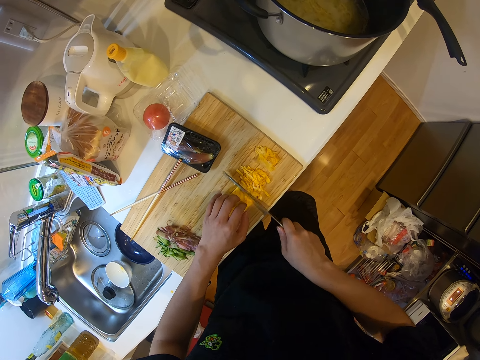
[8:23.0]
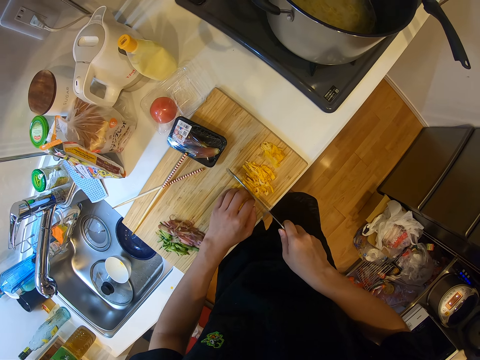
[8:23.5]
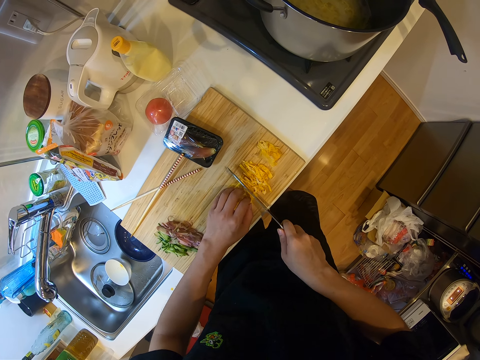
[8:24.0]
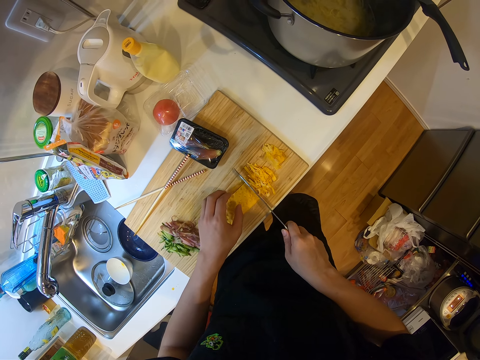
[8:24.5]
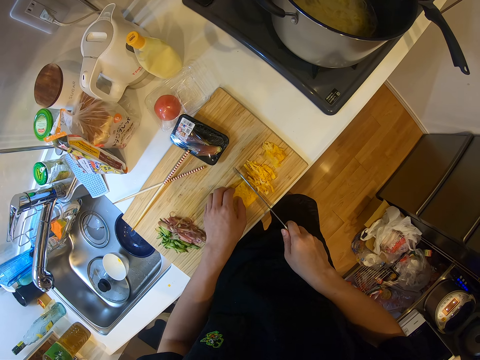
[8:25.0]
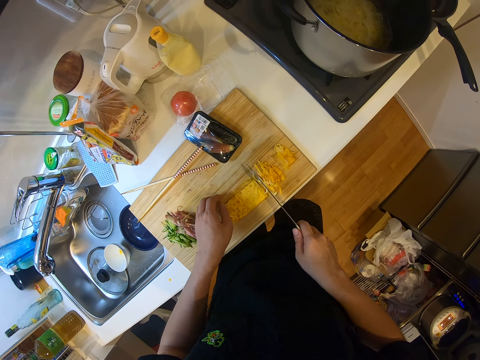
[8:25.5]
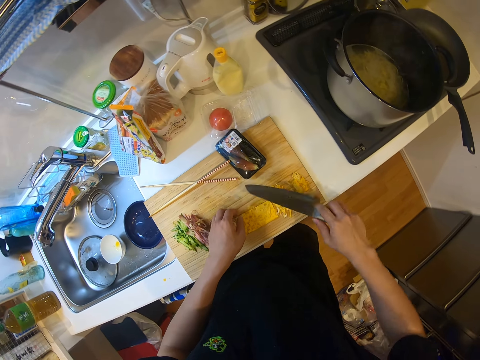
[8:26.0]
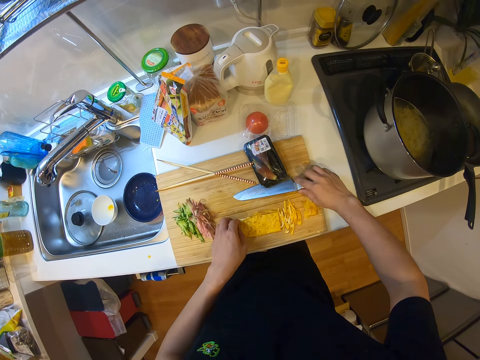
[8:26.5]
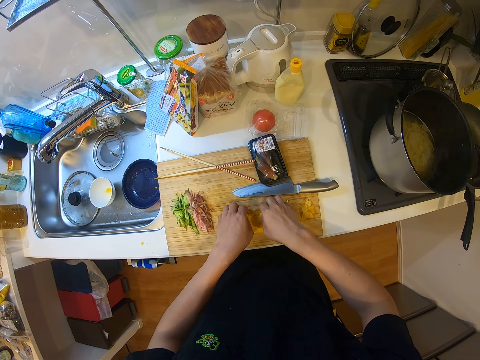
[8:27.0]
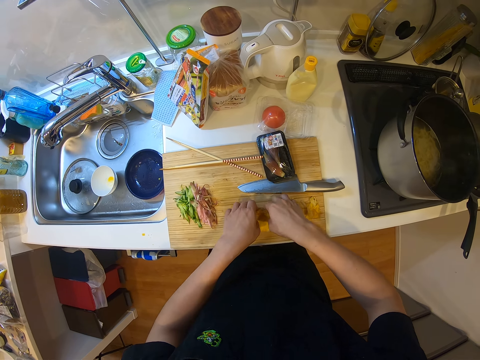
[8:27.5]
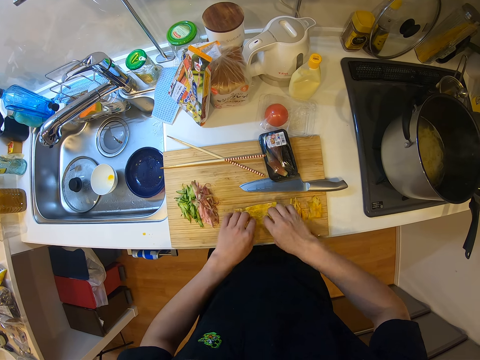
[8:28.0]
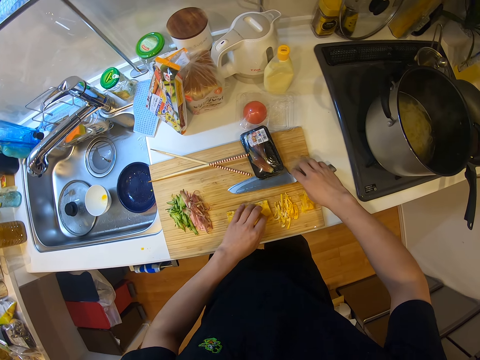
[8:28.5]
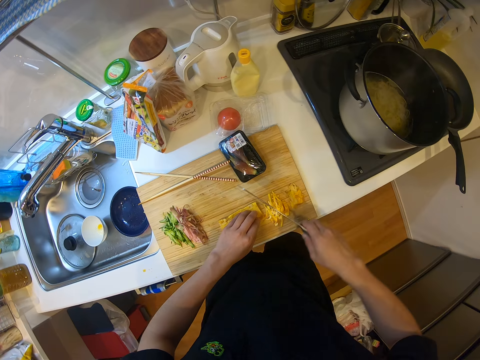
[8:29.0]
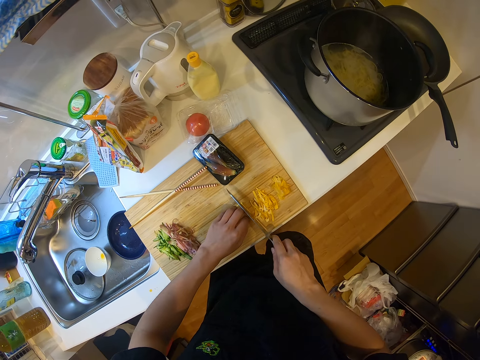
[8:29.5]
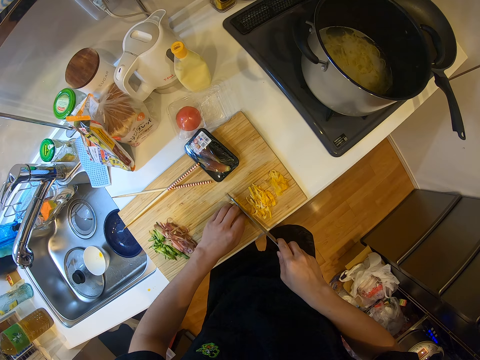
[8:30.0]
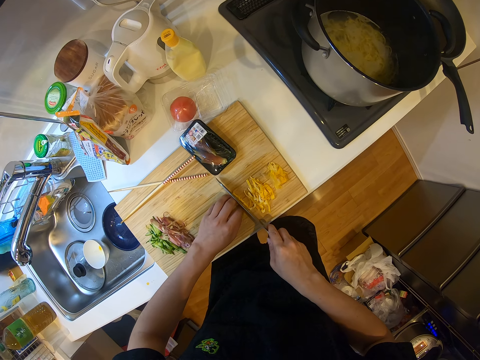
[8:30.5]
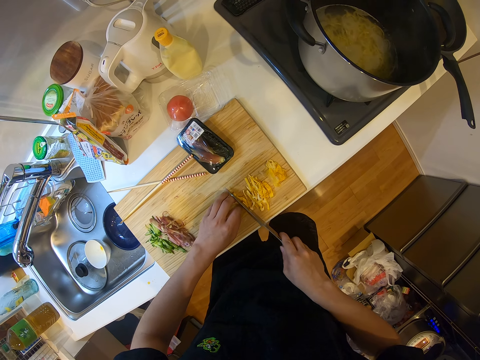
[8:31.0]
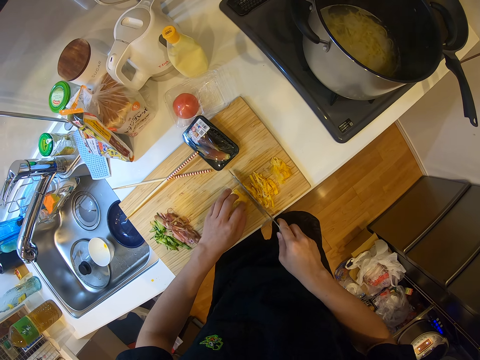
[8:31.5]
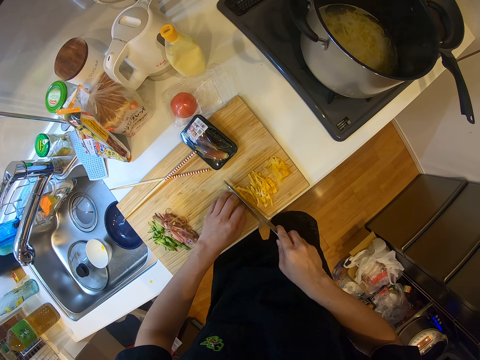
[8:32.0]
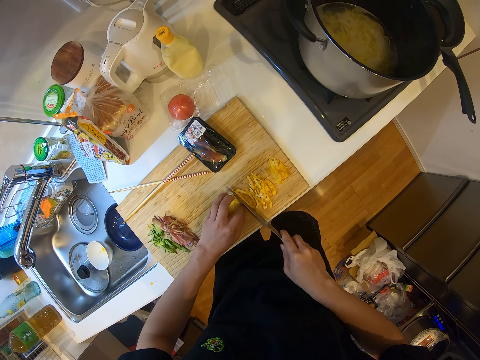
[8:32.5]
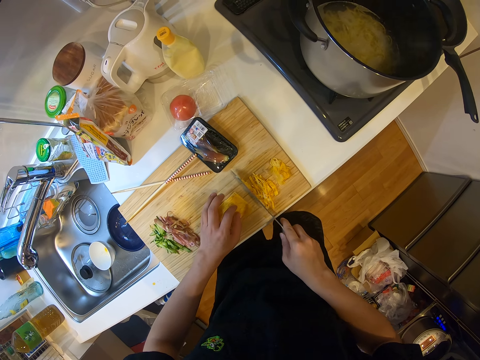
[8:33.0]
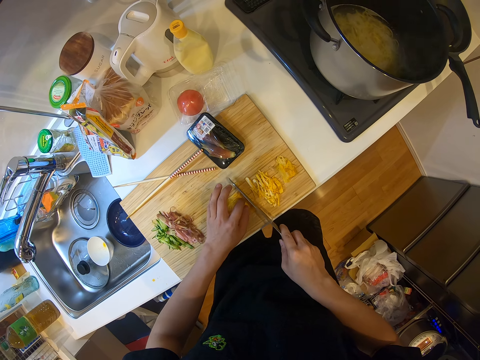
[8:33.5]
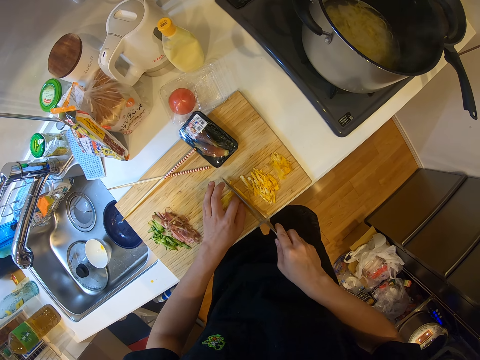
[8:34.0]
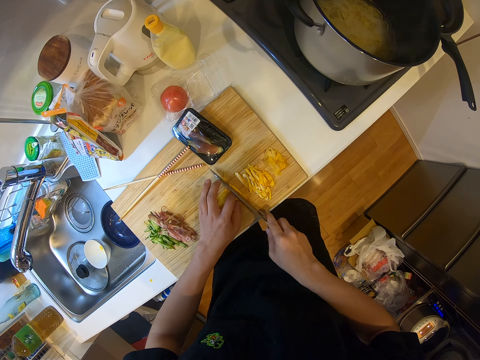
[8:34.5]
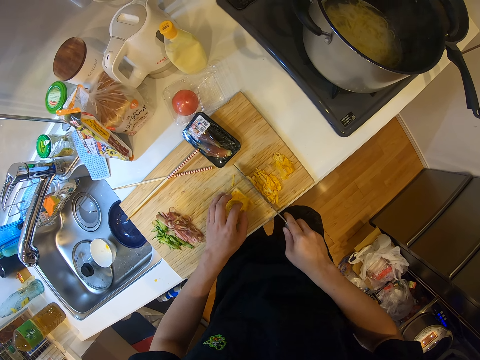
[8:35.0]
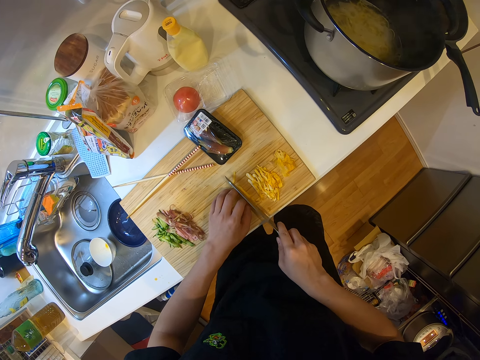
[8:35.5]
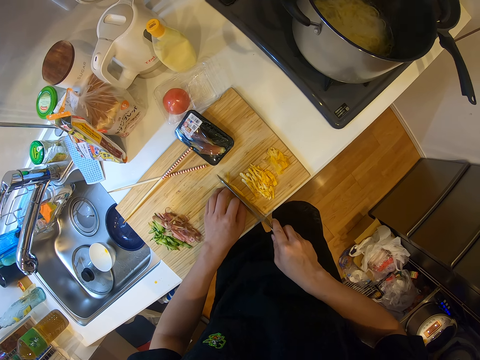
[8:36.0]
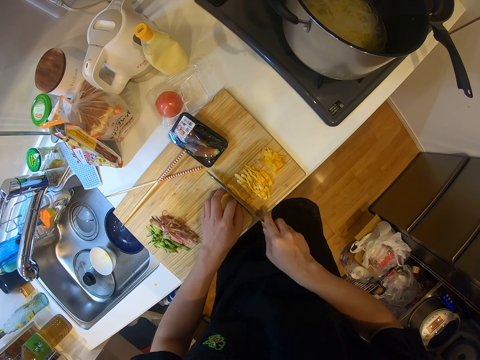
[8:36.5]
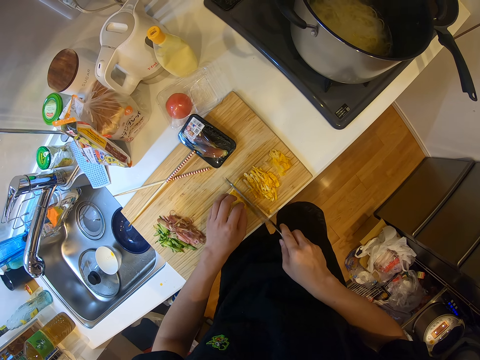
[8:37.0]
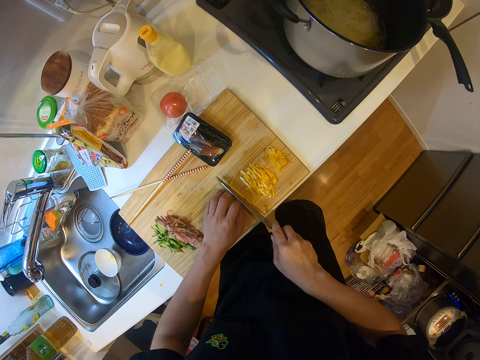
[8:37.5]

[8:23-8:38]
The camera wearer unhands the fried egg. She places the knife on the wooden chopping board. She turns the fried eggs on the cabinet. She picks up the knife on the chopping board with her right hand. She cuts the fried egg on the chopping board with the knife.

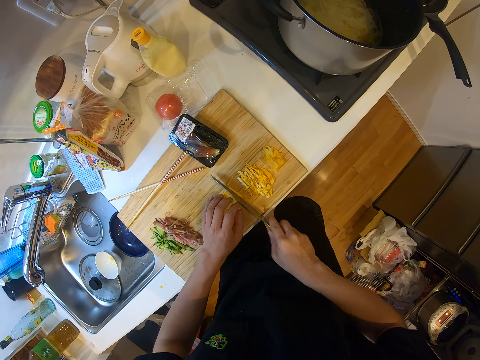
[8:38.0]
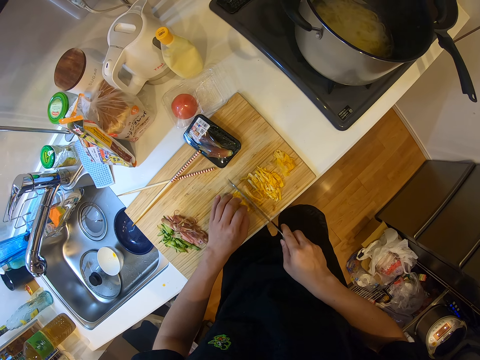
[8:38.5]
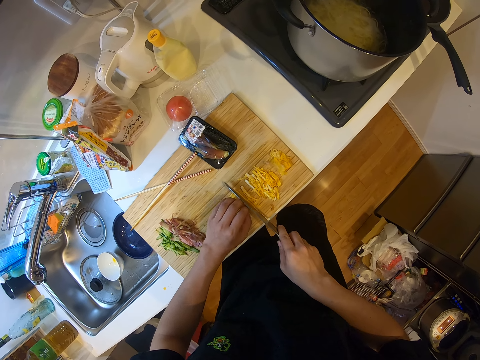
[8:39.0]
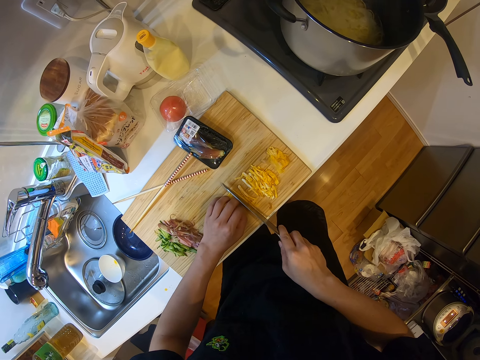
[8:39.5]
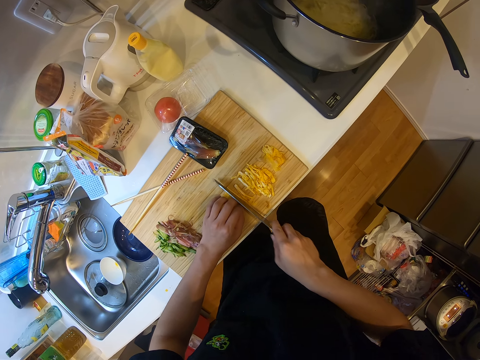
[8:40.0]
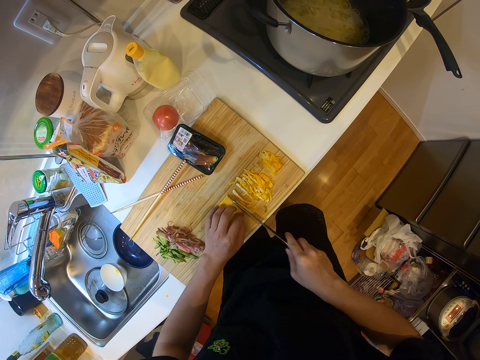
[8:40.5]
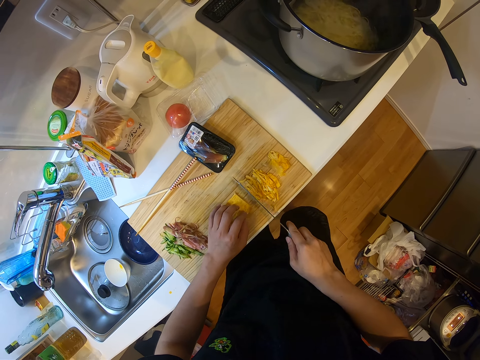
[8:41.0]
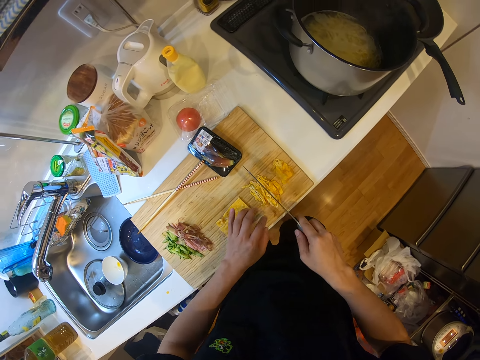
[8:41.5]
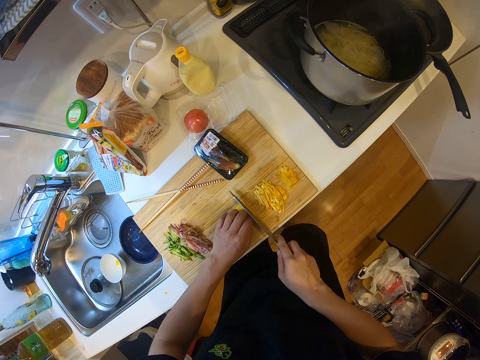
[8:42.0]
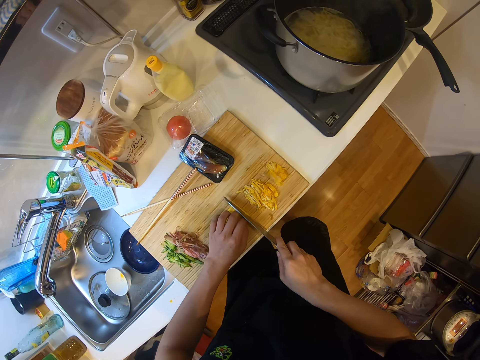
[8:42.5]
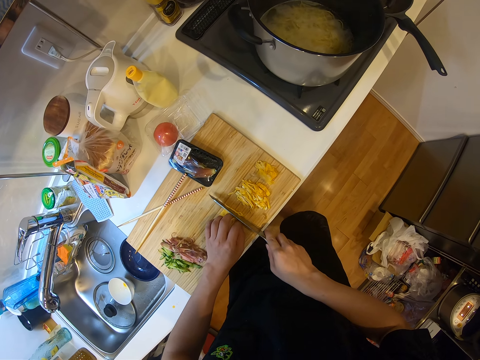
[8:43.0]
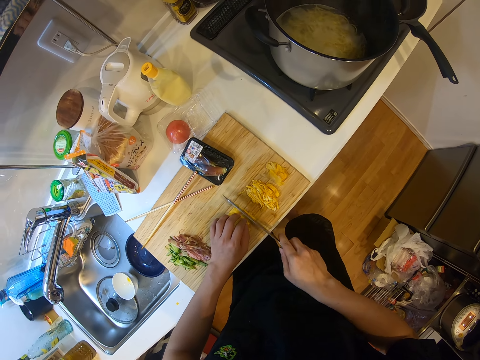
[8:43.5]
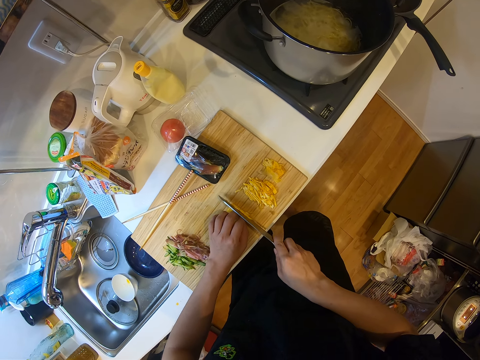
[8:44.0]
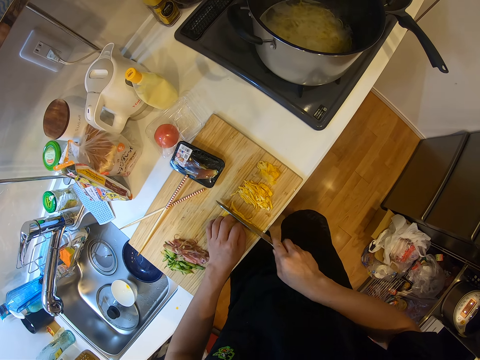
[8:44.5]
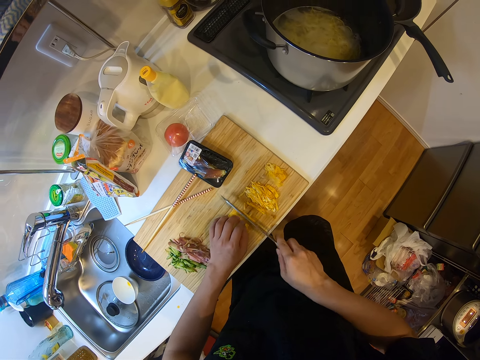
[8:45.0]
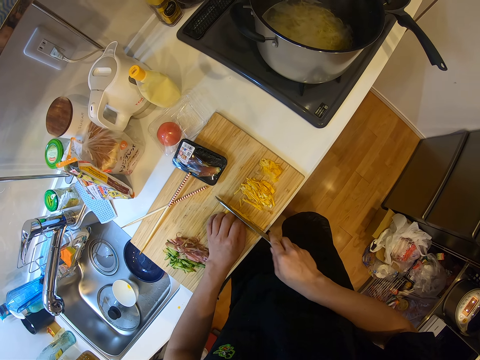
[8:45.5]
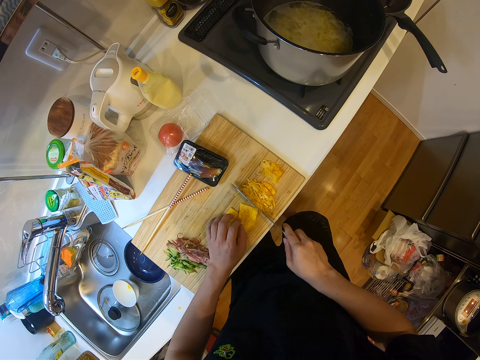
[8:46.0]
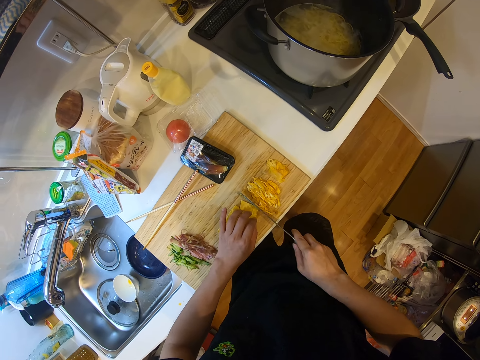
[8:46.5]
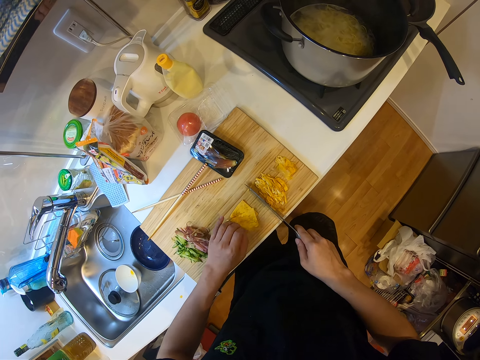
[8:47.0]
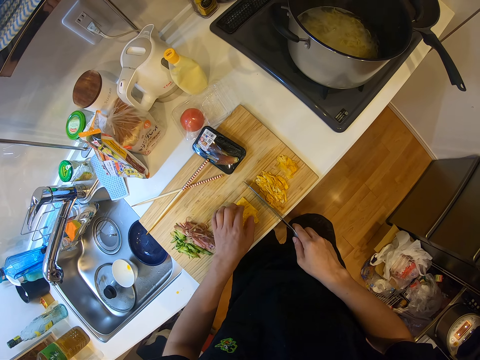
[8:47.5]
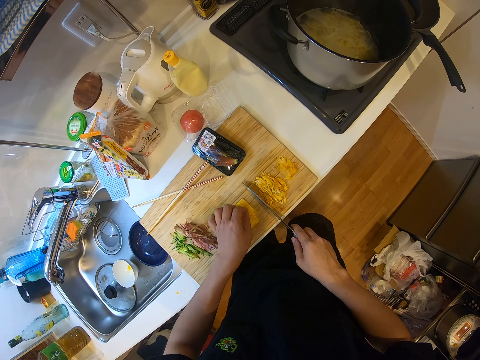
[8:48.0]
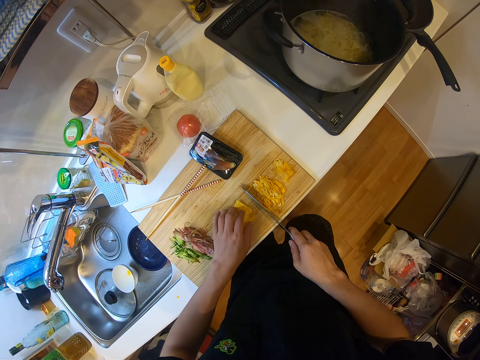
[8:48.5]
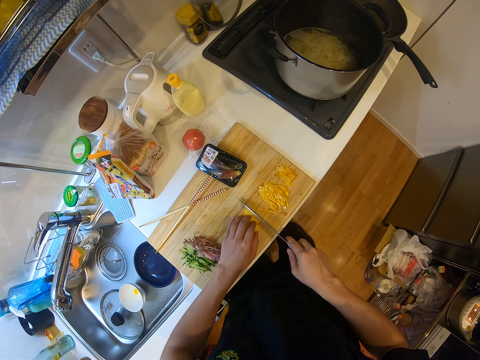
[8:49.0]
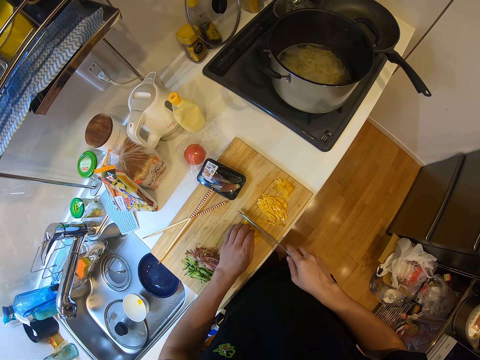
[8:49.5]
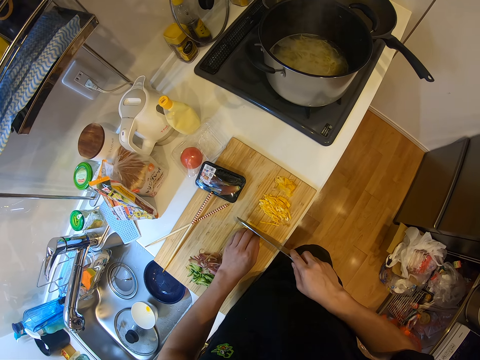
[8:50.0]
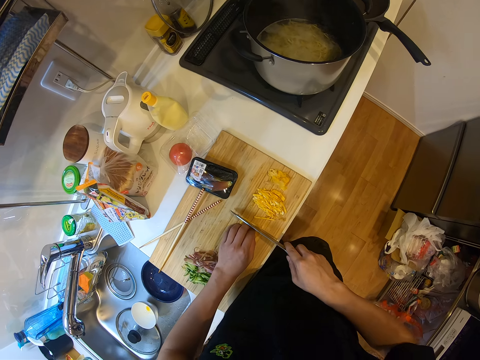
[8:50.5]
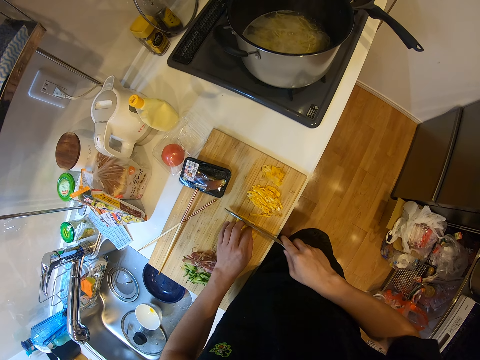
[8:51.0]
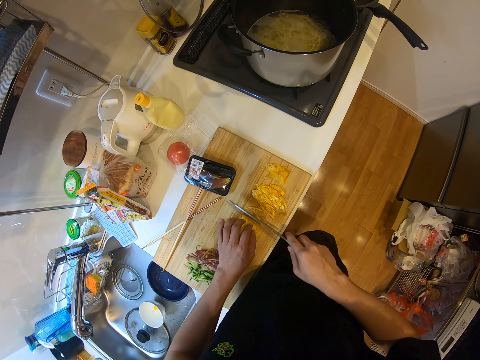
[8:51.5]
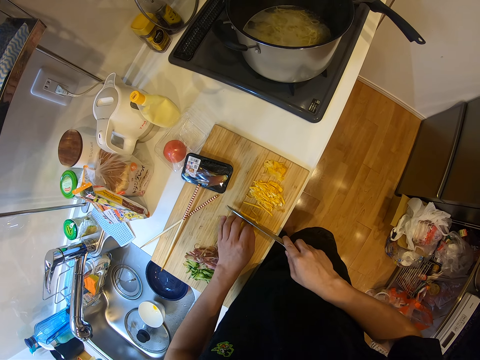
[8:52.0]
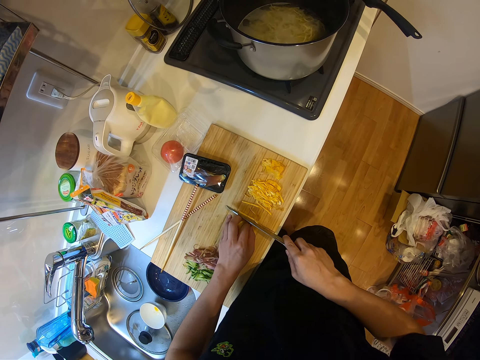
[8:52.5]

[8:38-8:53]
The camera wearer unhands the fried egg. They hold the fried egg and cut the fried egg with the knife. They align the fried egg. They cut the fried egg with the knife.
